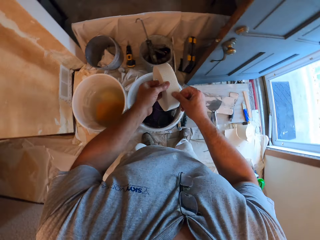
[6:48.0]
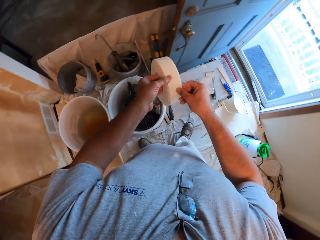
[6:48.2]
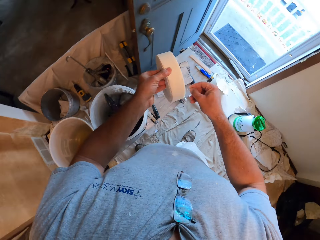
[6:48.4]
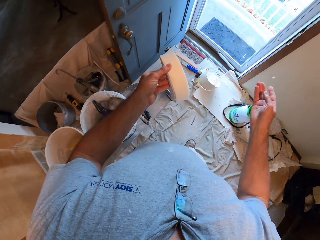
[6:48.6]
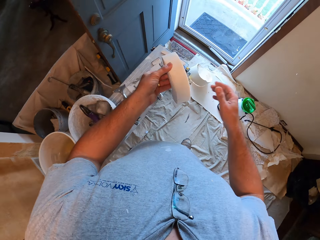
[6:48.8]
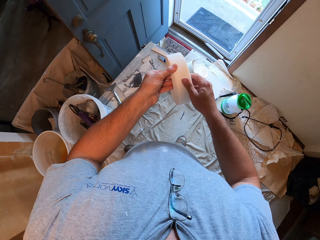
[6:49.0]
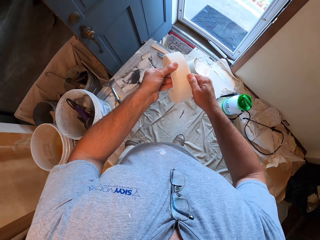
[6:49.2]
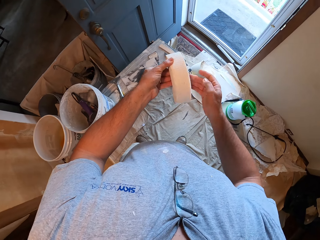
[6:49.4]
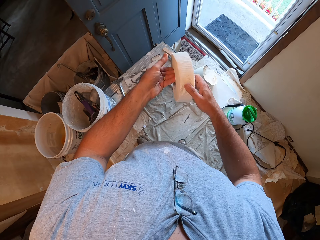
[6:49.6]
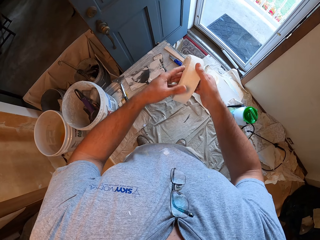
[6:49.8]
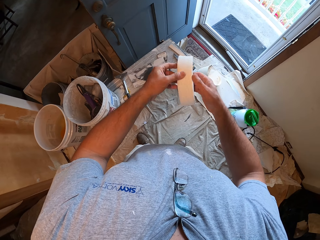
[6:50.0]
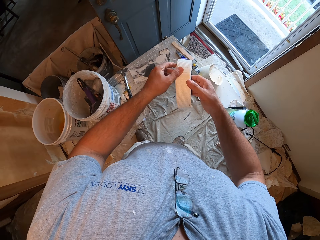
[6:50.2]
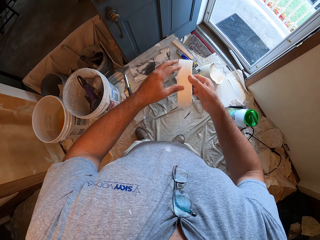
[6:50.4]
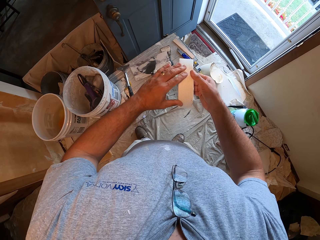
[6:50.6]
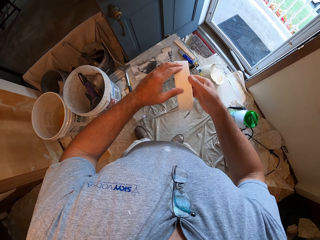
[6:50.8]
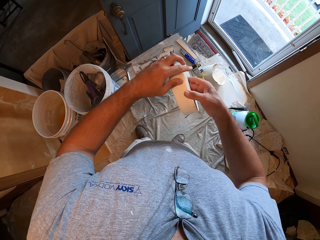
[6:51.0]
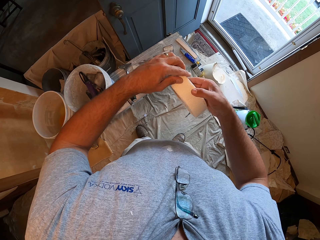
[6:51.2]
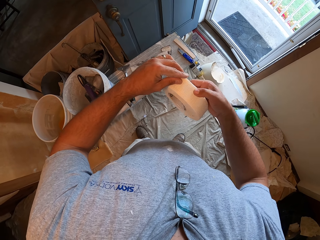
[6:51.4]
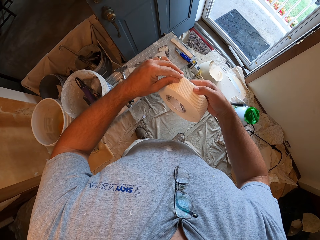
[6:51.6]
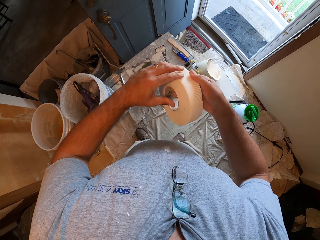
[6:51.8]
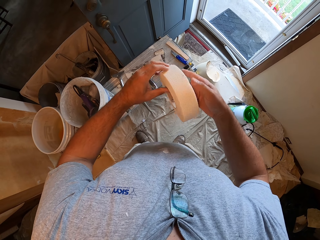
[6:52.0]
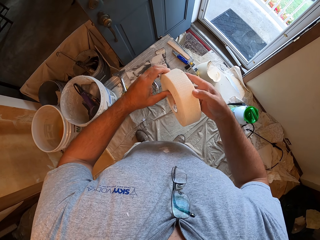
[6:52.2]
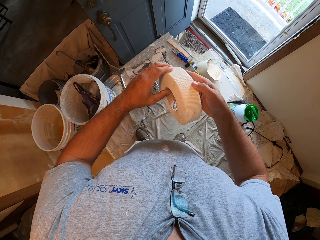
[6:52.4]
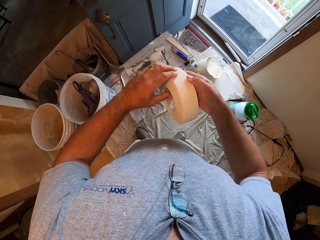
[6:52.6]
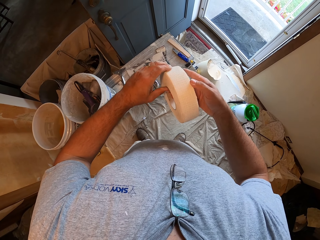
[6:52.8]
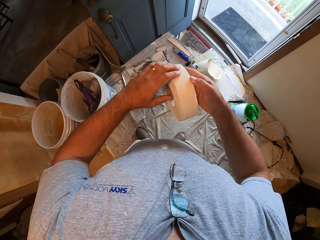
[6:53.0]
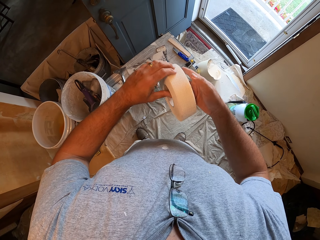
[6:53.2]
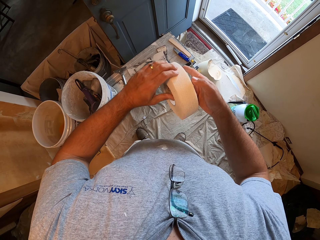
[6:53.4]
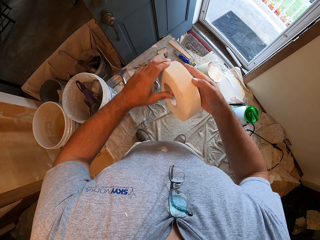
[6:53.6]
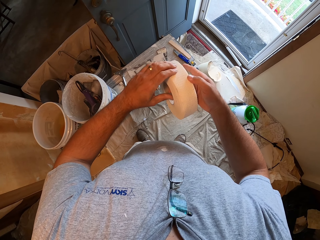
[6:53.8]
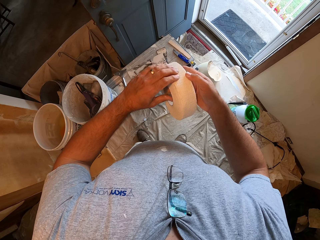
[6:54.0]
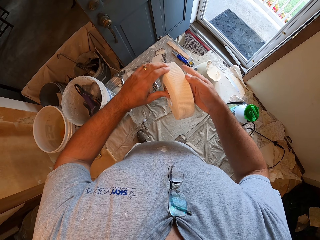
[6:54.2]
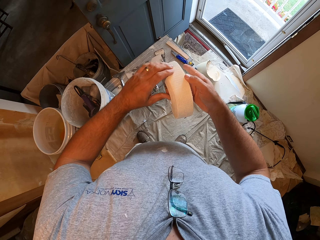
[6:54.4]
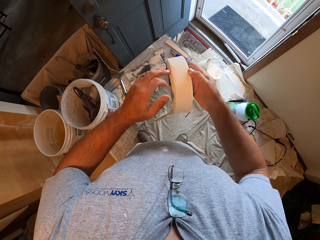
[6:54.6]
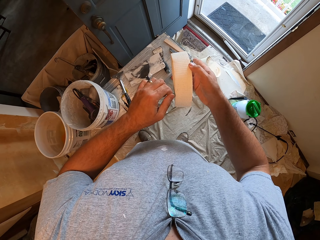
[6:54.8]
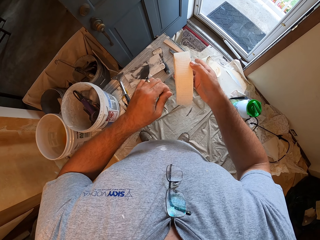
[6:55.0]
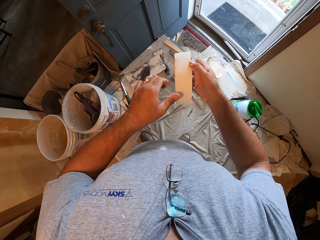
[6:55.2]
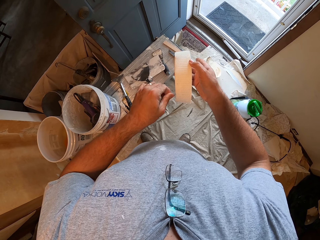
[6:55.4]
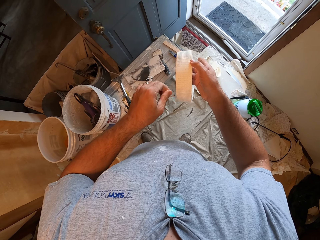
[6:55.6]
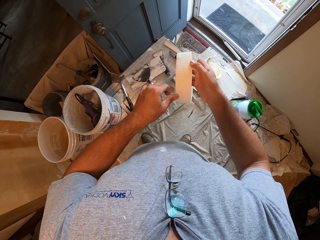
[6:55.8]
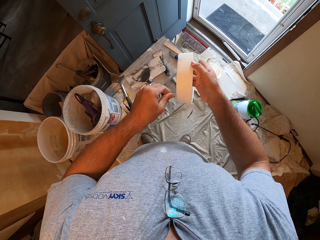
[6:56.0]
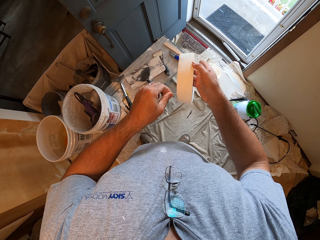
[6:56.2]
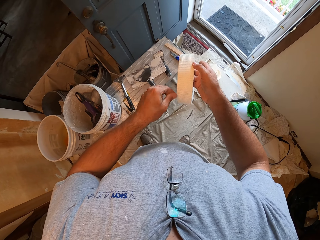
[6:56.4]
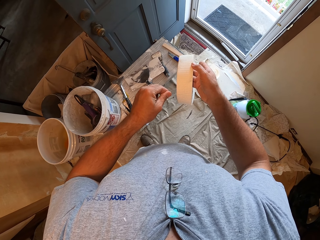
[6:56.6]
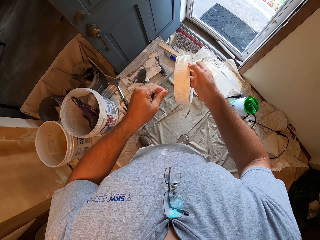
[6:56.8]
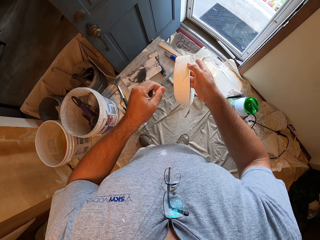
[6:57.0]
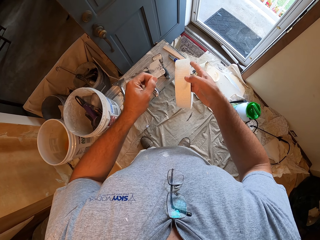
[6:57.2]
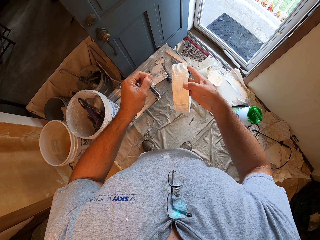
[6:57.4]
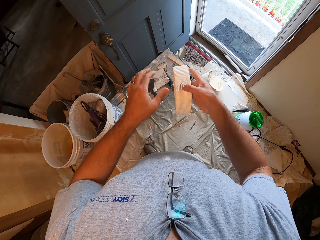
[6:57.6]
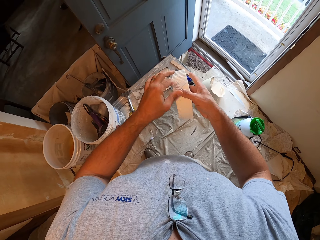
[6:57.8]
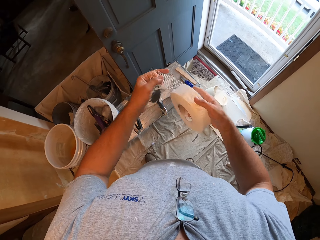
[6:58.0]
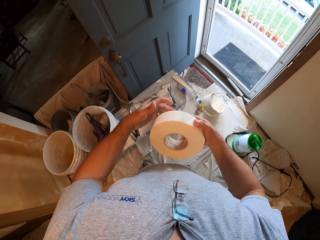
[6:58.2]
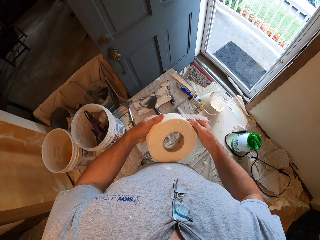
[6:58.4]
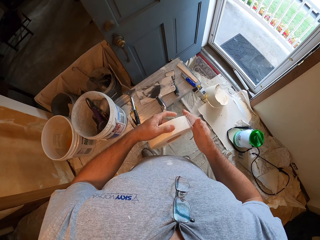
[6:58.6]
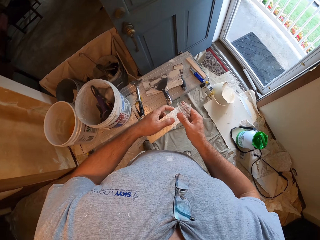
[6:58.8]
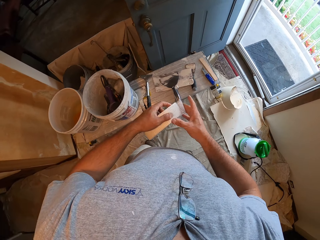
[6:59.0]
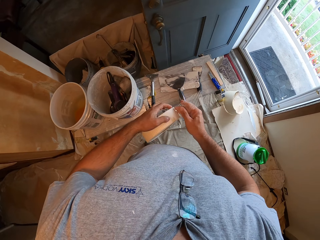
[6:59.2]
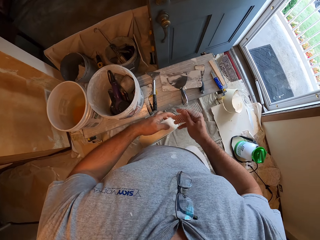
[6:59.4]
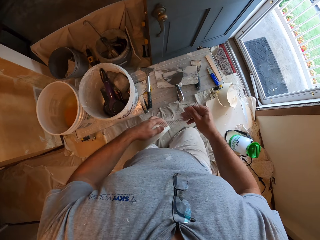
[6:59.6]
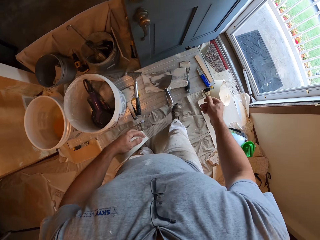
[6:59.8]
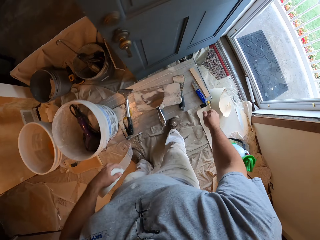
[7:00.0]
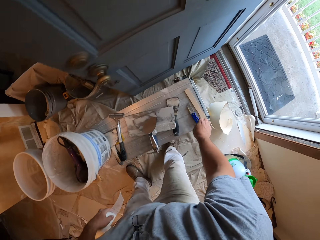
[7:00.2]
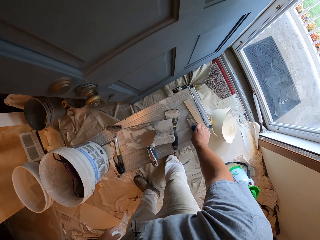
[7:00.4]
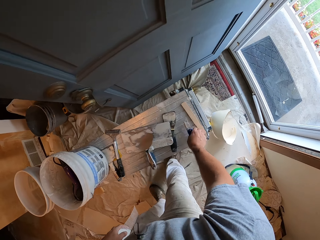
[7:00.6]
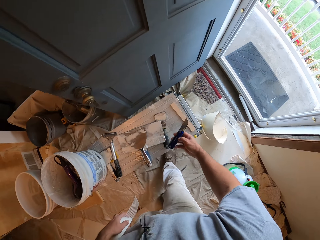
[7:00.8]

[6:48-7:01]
The camera wearer picks up a white tape or duct tape from the white bucket on the right side of the work bench. They remove a thread on the white tape. They open the tape. They rotate the duct tape. They remove the duct tape. They pick up a paper knife.

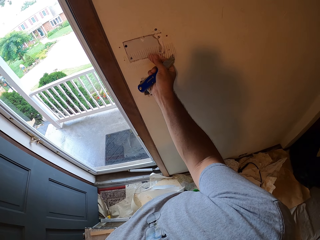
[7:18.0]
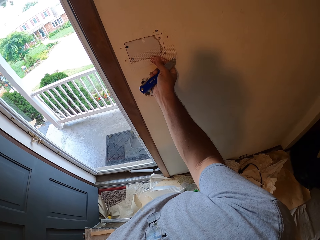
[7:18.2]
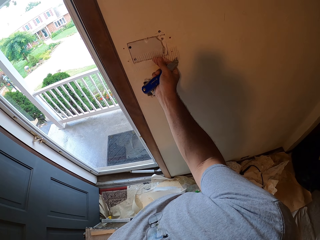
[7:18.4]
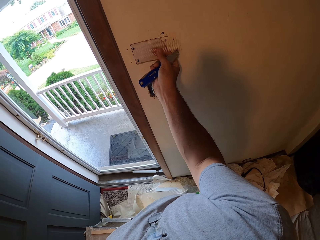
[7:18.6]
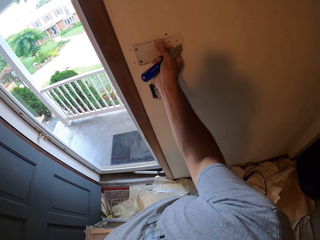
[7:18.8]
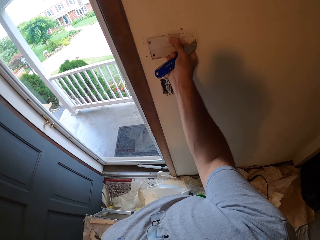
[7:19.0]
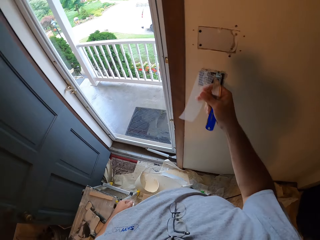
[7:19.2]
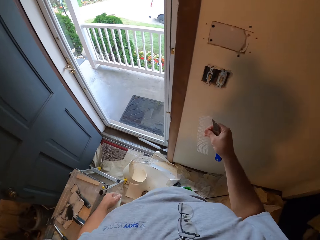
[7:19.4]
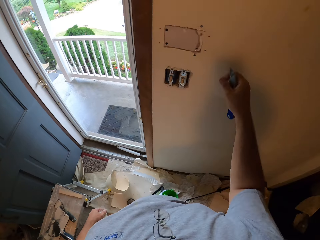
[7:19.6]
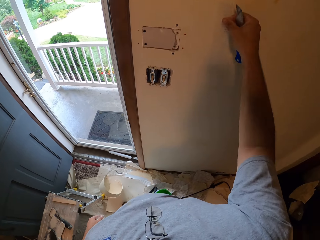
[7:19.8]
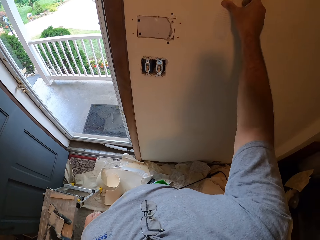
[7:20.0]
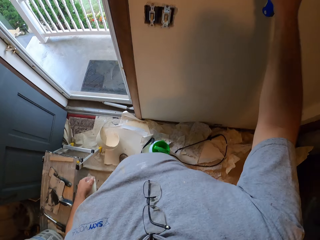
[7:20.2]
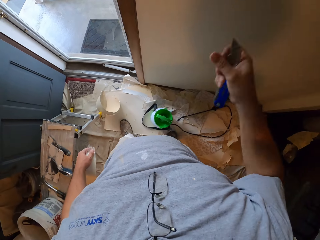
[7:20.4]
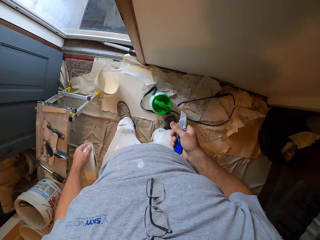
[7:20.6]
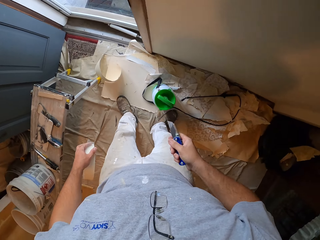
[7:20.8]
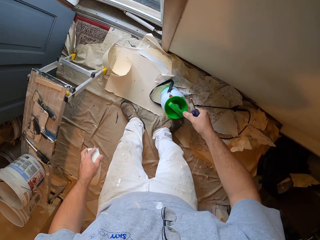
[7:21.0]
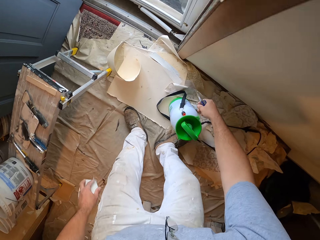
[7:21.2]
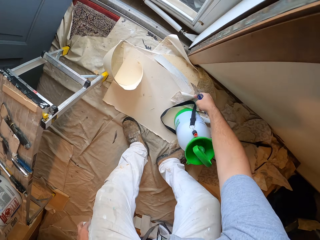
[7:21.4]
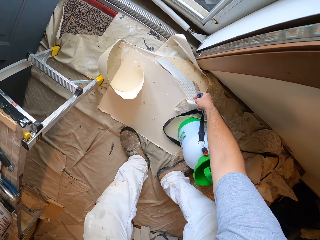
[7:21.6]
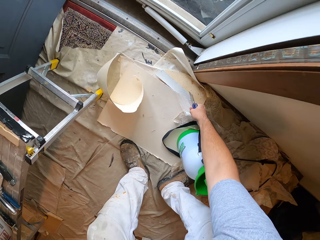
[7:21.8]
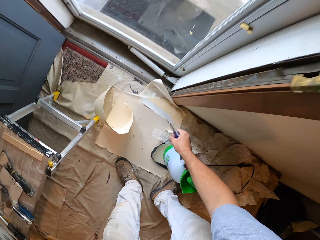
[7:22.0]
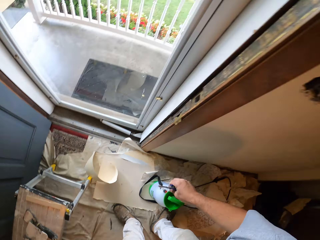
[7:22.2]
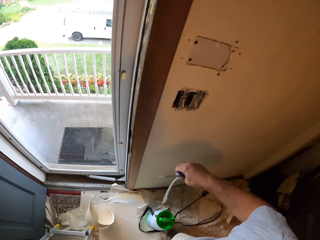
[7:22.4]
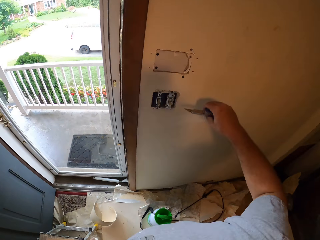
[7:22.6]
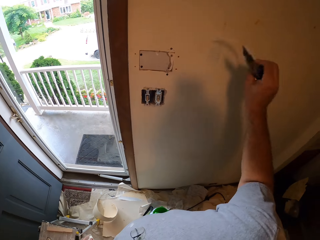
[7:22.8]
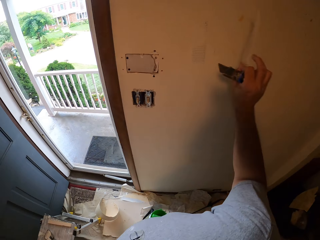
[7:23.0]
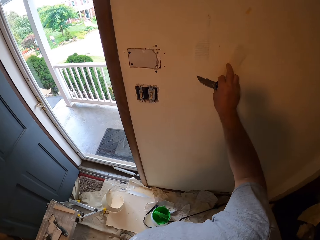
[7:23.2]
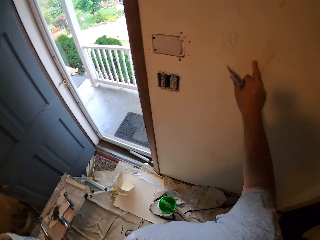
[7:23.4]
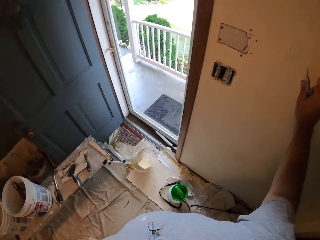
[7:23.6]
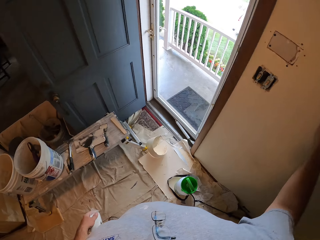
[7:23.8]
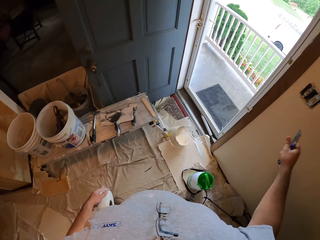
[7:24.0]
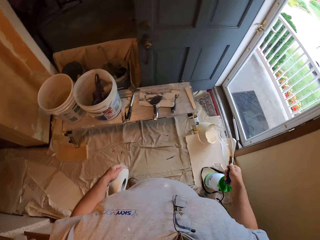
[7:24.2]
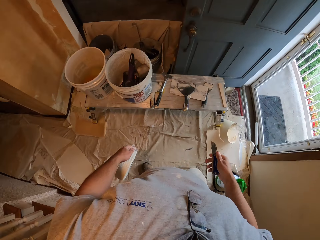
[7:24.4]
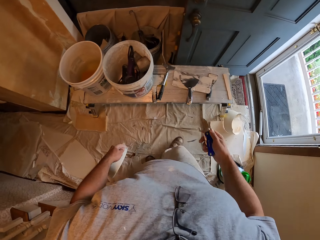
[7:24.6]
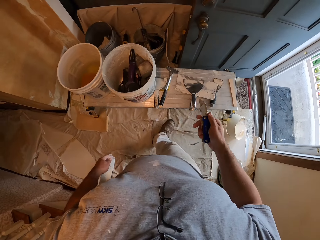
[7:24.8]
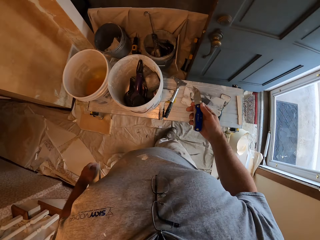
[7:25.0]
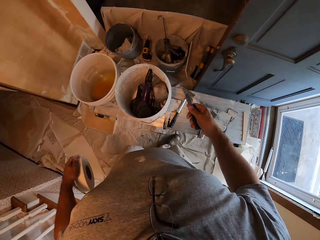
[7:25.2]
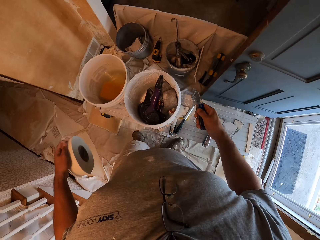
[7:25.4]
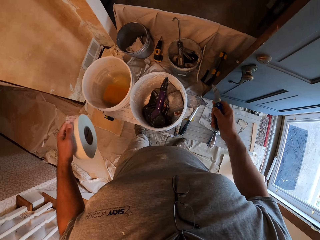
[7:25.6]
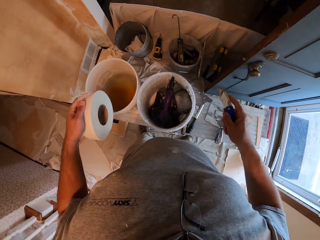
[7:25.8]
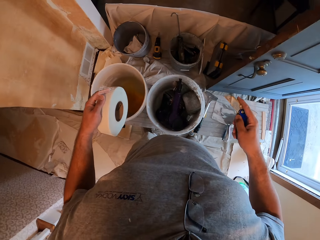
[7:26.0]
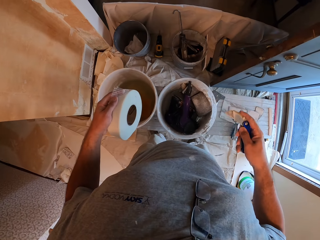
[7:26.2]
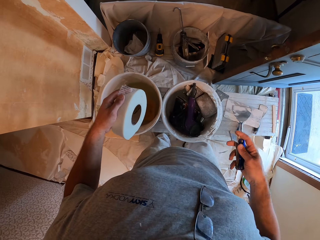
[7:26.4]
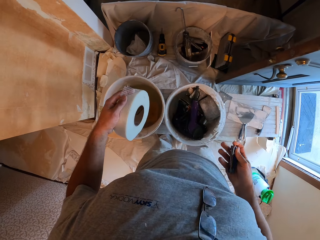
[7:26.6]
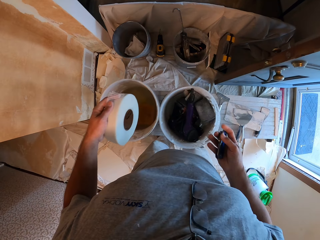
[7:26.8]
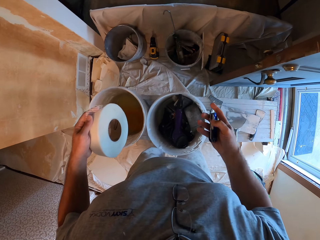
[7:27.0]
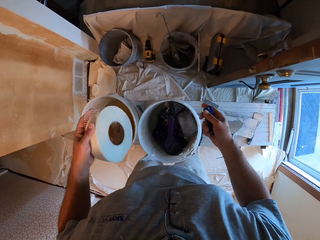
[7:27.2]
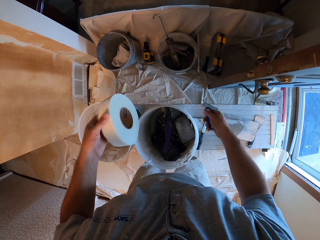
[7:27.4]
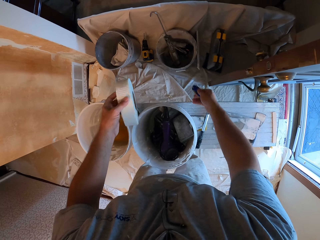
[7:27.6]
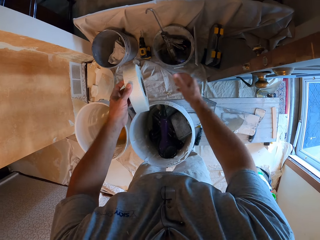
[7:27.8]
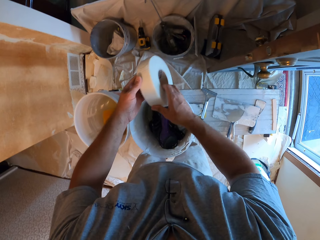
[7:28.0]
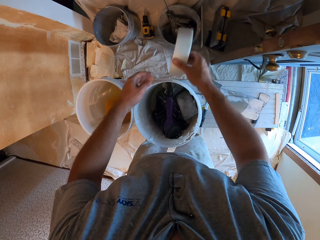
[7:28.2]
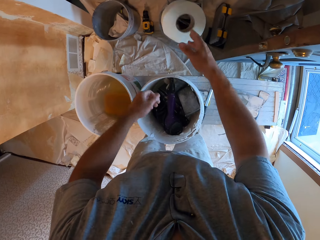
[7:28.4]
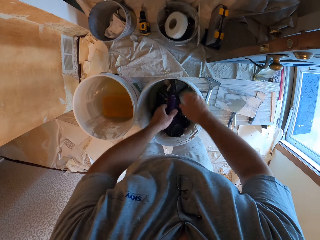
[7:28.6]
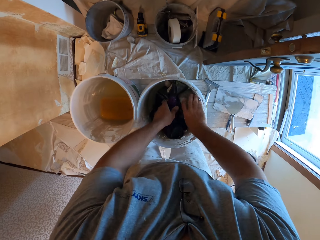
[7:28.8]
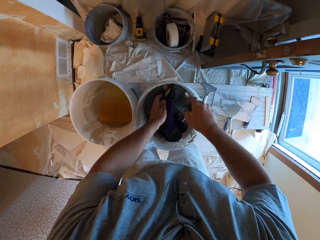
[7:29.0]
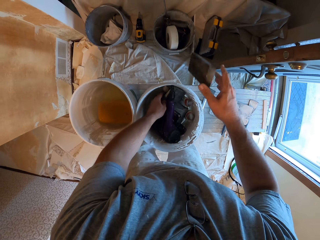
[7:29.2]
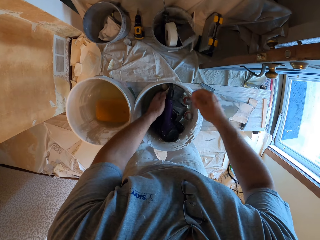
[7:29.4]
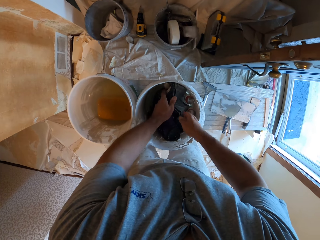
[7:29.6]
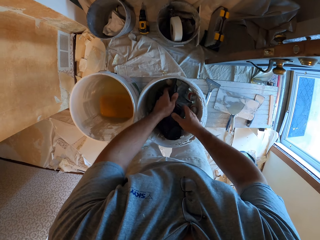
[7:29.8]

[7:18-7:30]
The camera wearer puts the tape on the socket. They stick the tape on the wall. They pick up the cut-off tape from the ground. They stick the tape on the wall. They close the paper knife. They drop the paper knife in the dark grey bucket on the right. They drop the white tape into the dark grey bucket on the ground. They remove a box from the white bucket on the right side of the work bench. They drop the box into the dark grey bucket on the ground. They remove a hand dryer from the white bucket on the right side of the work bench.
